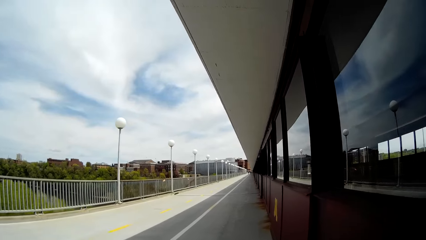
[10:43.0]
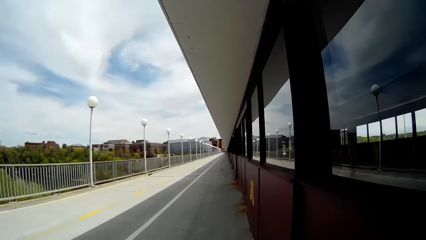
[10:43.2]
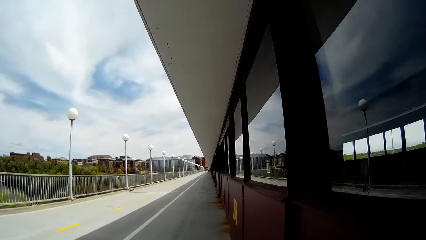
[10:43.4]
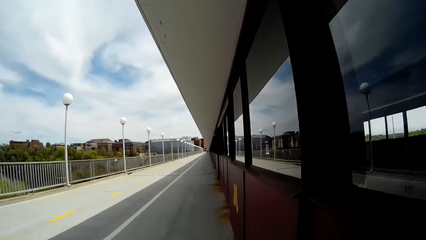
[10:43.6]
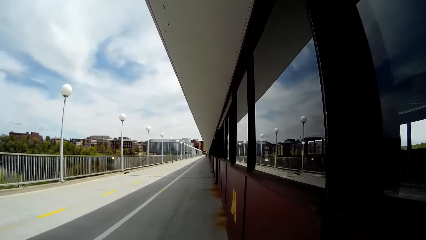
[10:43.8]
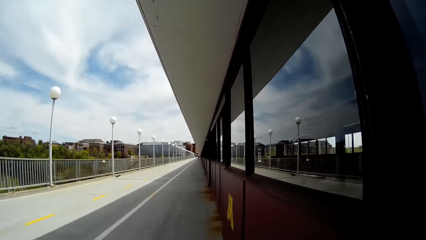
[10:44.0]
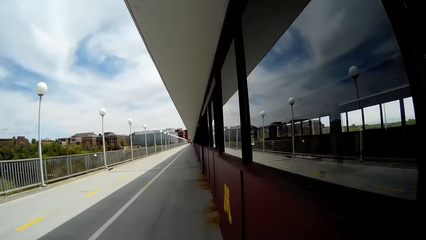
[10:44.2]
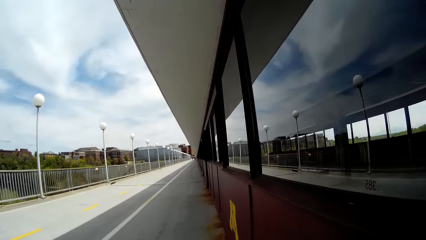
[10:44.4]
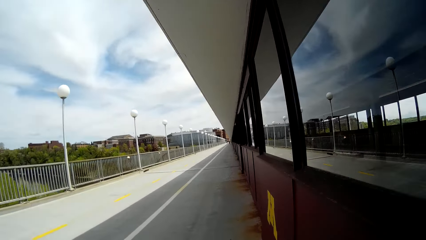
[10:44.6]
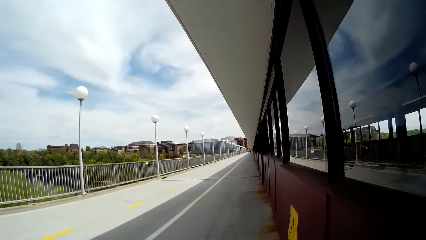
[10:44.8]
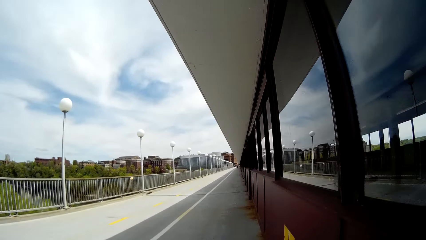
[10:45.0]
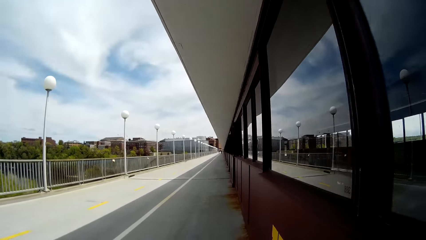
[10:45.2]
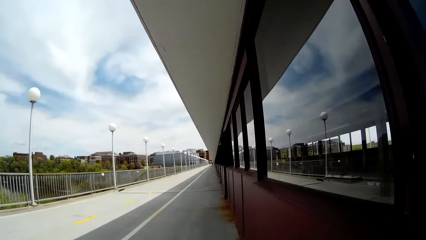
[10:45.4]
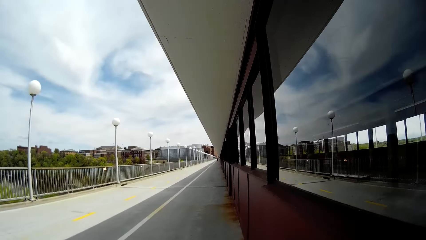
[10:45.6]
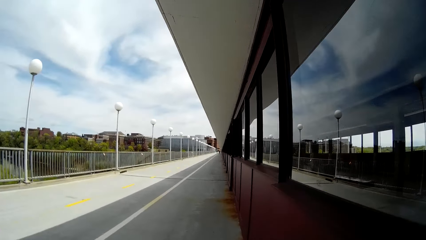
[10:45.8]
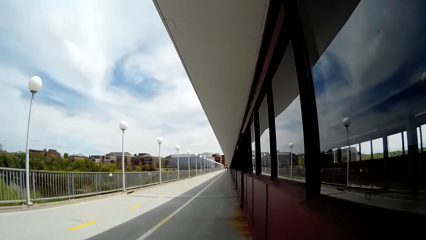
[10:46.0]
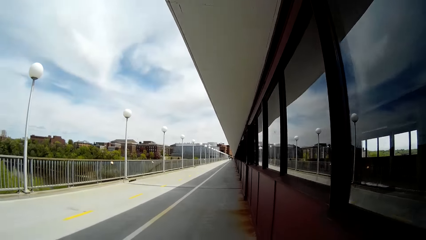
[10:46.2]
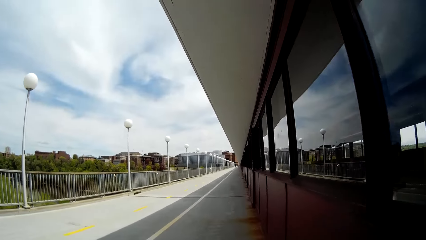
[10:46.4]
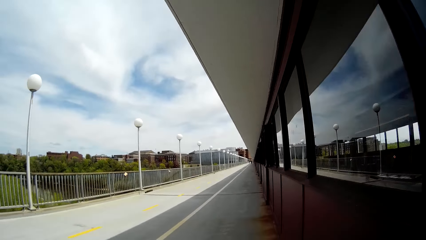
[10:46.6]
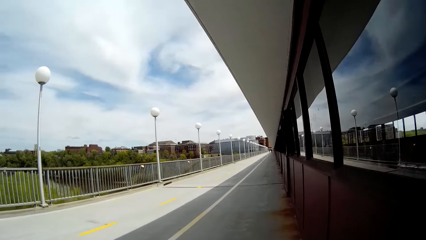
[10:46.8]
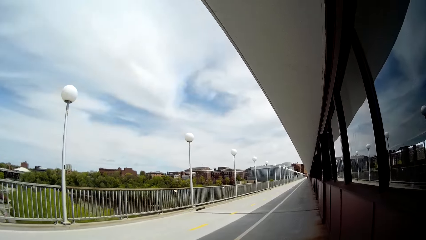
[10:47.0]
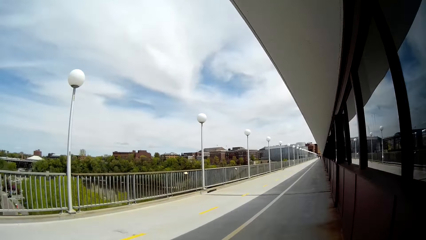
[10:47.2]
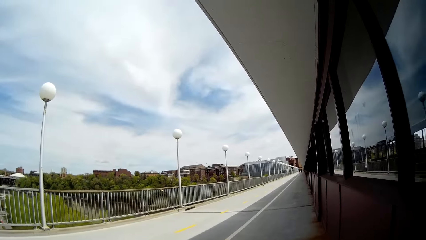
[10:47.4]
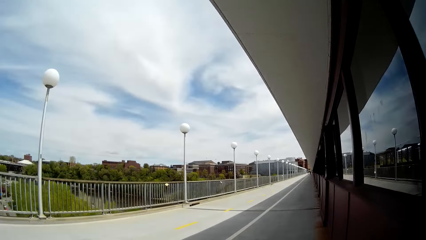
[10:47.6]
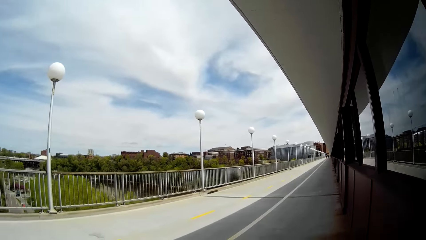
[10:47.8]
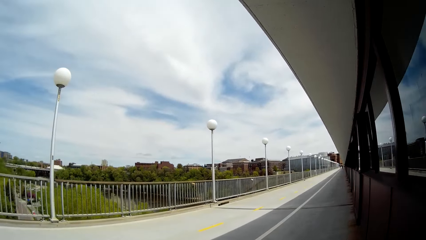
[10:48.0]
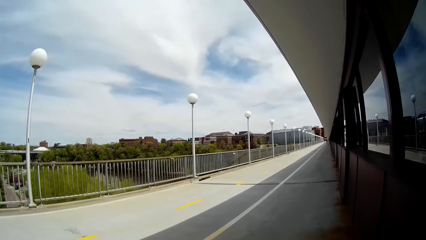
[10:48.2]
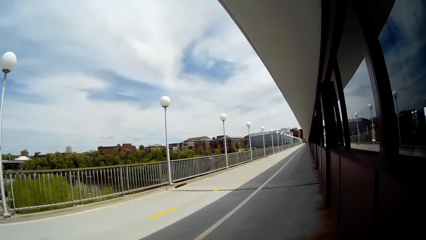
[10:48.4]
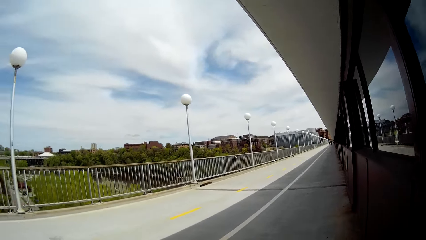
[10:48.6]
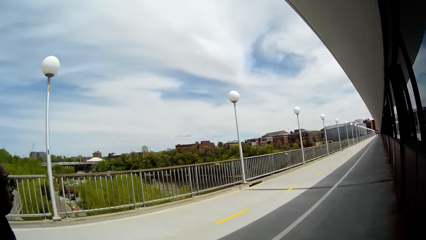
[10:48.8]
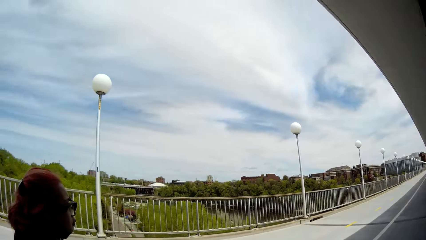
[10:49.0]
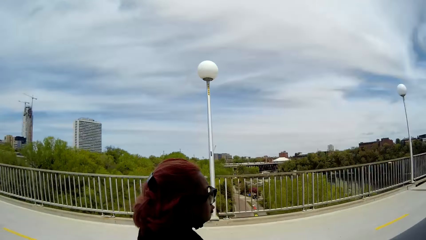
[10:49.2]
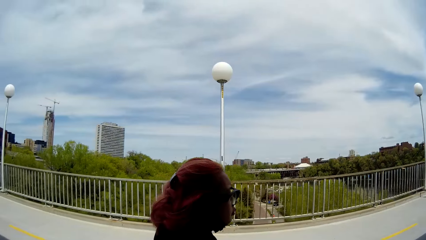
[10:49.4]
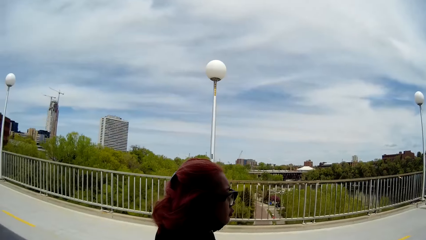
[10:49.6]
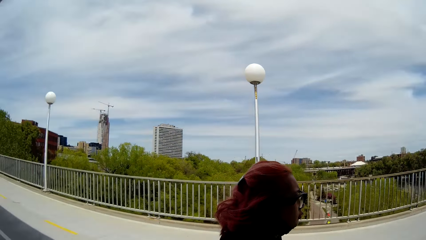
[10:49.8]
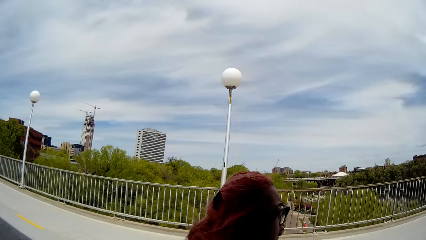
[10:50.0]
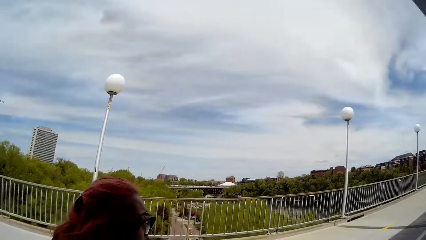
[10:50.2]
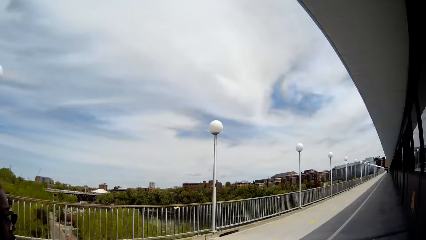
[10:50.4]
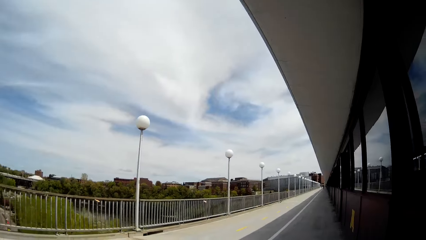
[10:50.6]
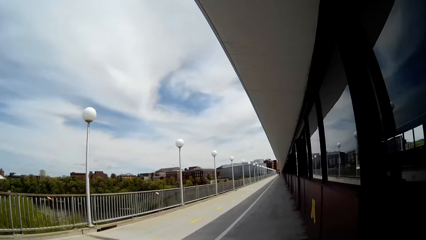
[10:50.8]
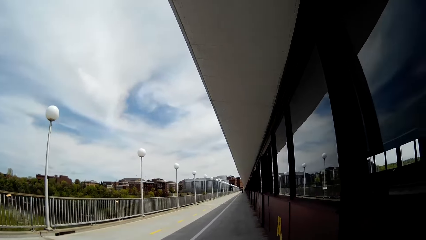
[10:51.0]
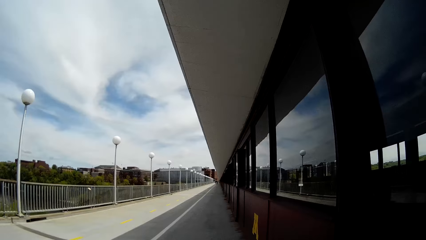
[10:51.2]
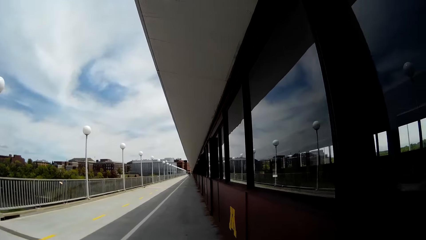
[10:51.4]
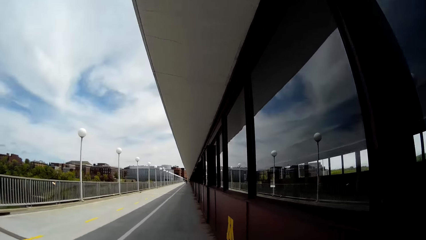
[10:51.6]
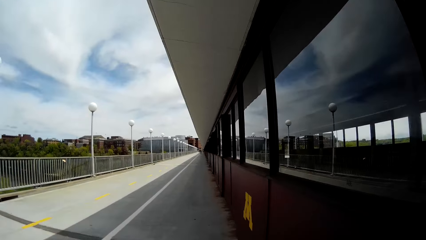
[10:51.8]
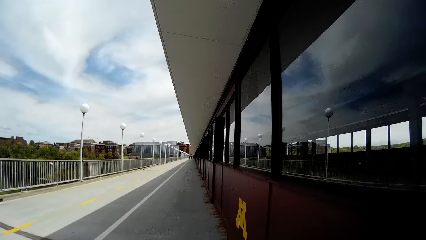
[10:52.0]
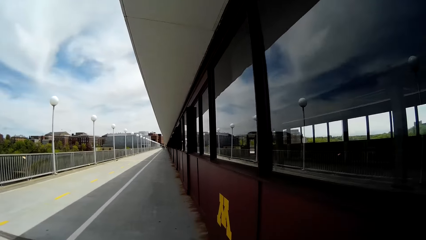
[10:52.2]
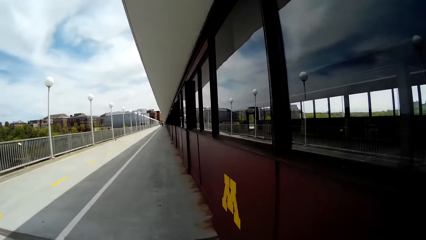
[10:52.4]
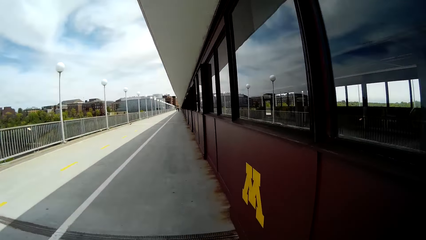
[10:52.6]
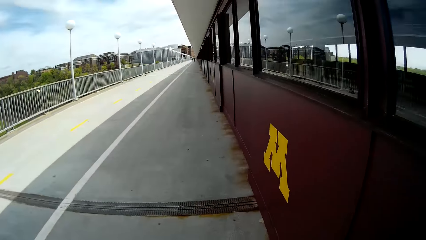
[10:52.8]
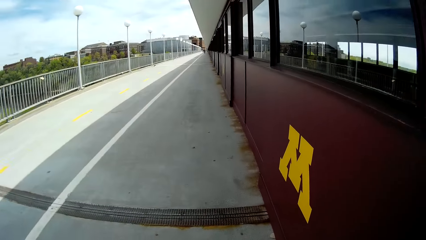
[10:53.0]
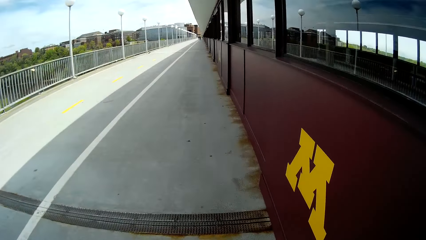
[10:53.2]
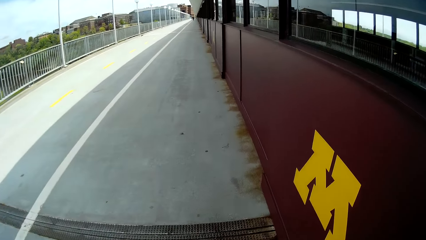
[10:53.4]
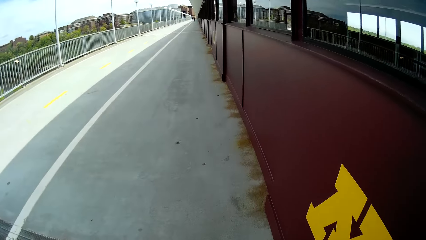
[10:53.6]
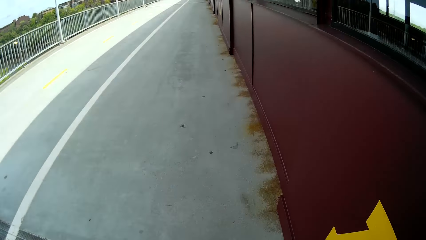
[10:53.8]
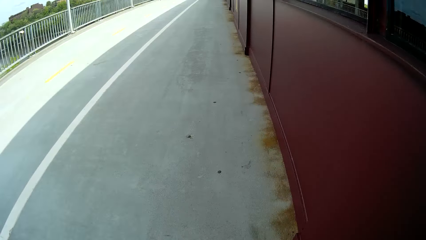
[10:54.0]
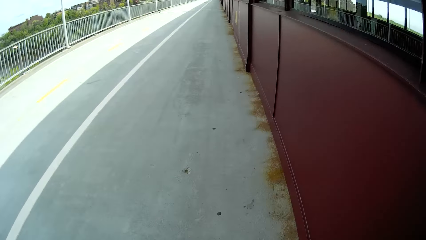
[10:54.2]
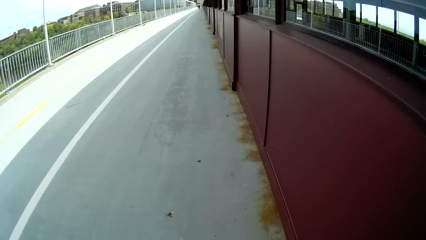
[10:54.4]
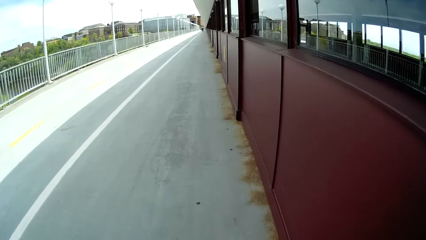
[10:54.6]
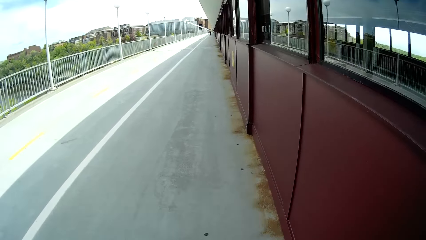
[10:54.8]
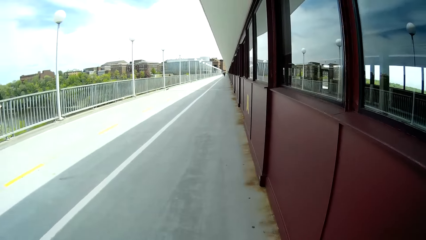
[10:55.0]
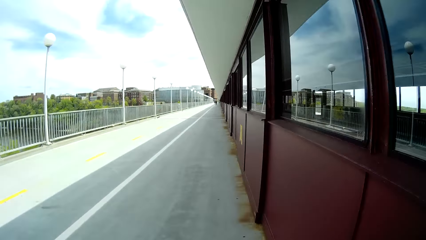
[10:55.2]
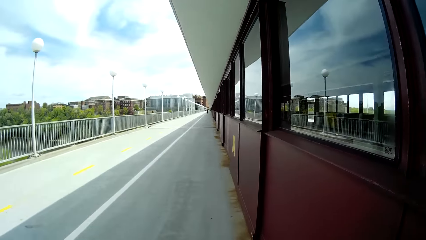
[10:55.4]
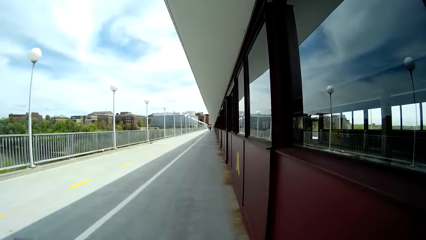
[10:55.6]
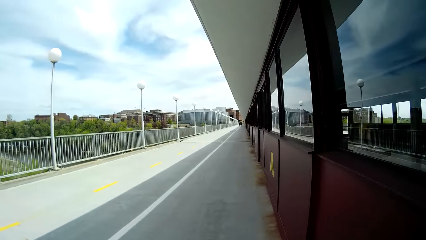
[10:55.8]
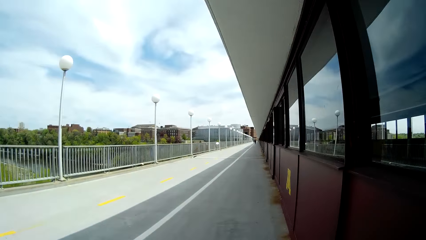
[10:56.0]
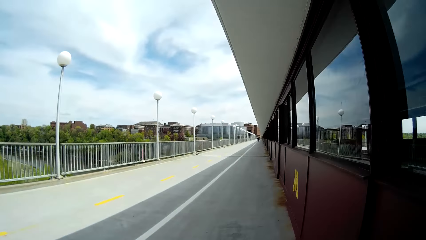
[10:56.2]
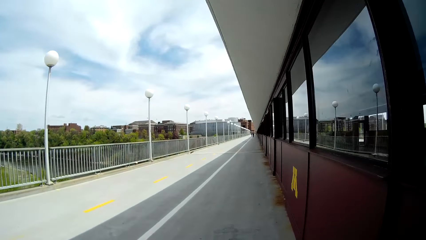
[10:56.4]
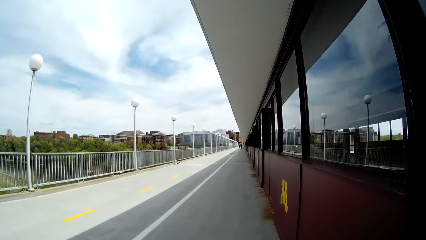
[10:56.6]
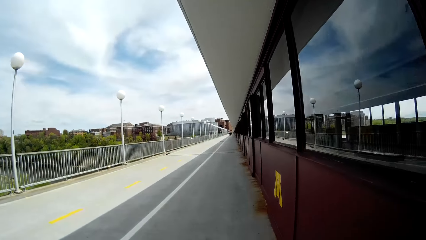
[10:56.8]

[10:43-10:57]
The camera wearer looks around the road. They walk along the road.

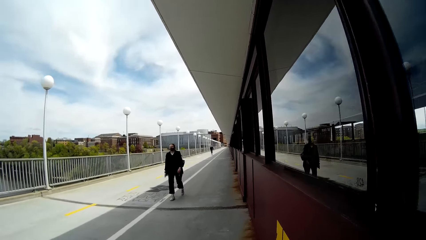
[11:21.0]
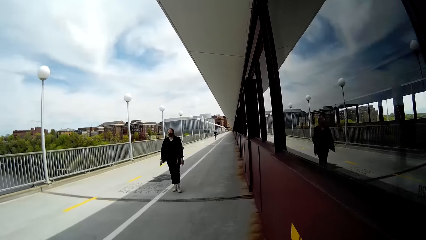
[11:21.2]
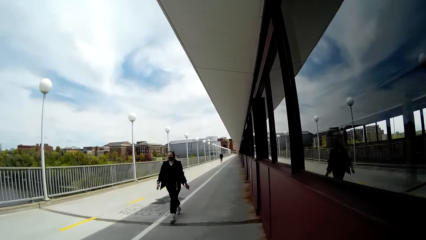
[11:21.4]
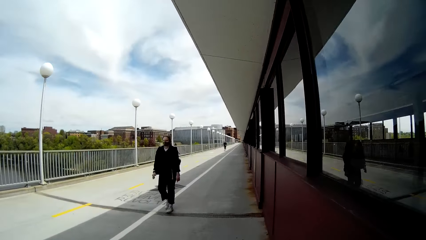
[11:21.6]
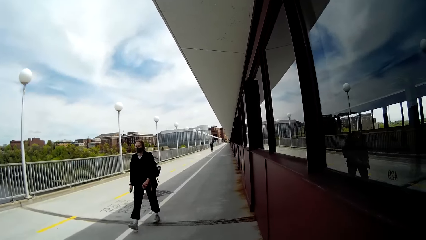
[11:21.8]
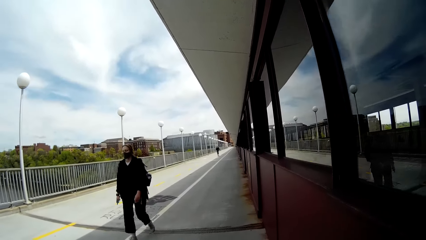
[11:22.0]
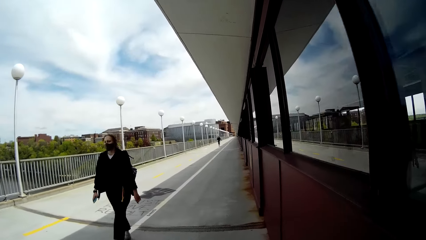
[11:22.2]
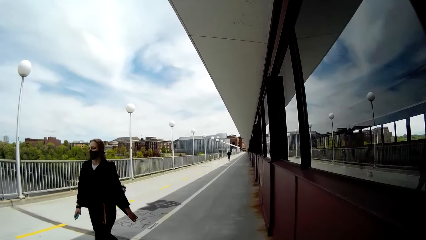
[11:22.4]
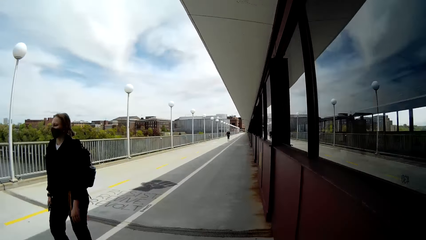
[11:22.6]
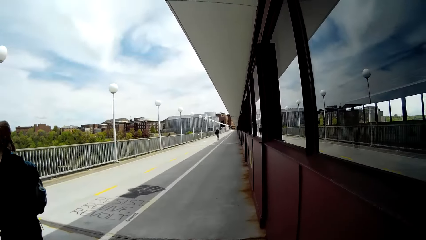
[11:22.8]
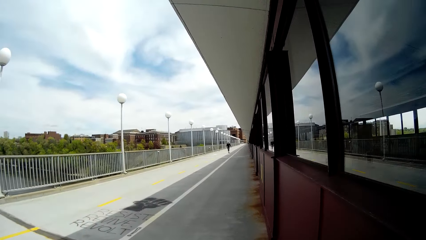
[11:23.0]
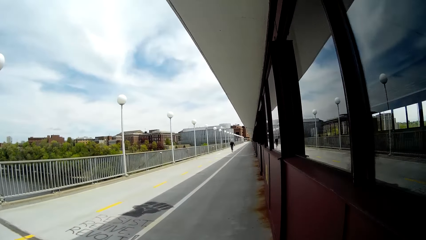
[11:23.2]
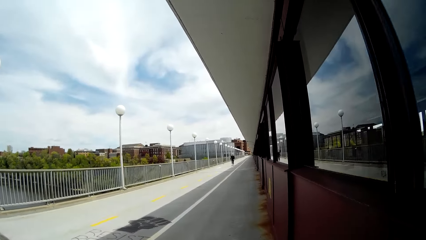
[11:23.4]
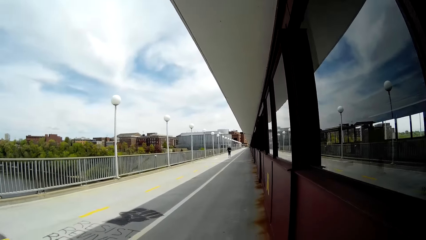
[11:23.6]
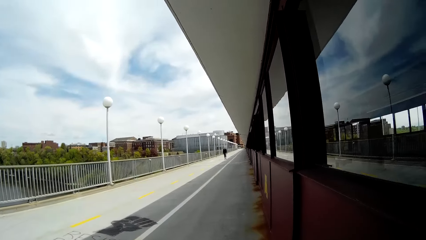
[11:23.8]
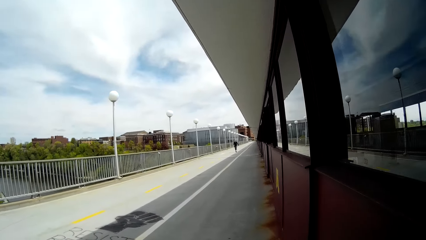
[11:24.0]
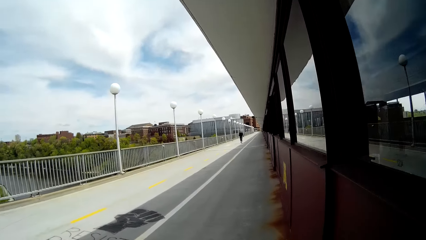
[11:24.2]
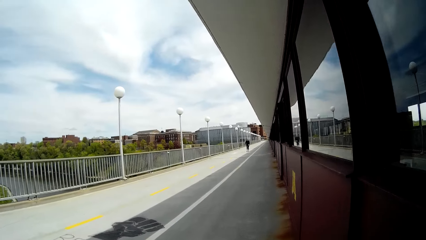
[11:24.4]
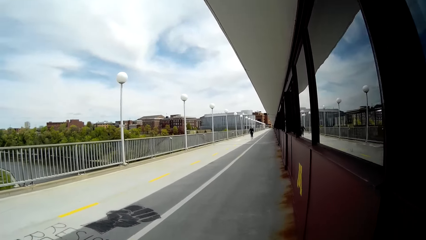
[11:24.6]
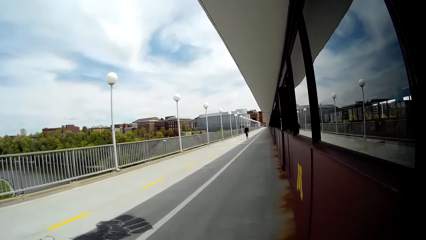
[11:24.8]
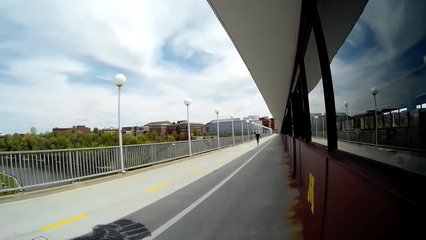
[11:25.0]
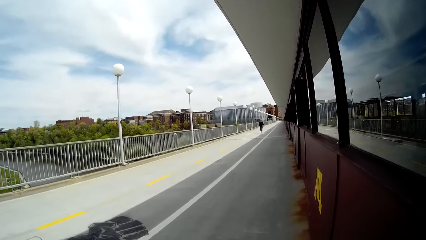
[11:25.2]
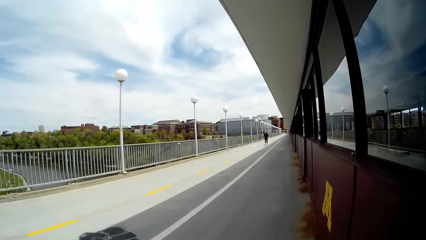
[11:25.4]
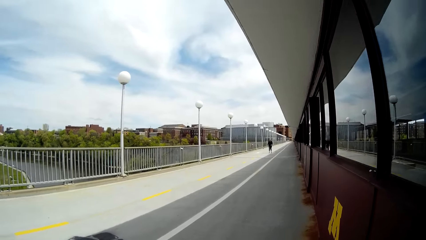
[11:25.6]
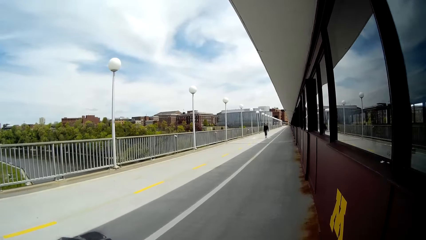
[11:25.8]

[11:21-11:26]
A woman walks past the camera wearer along the road. The camera wearer walks along the road.
